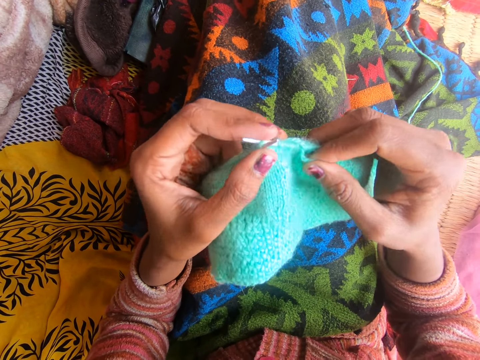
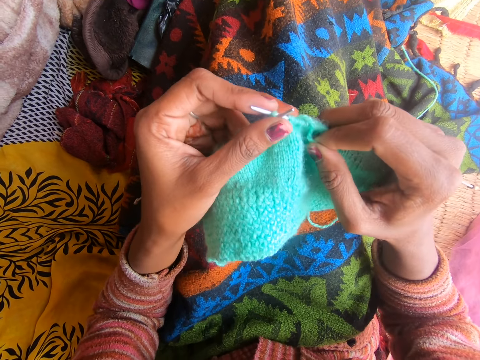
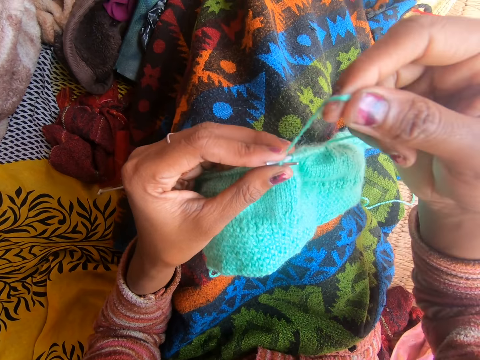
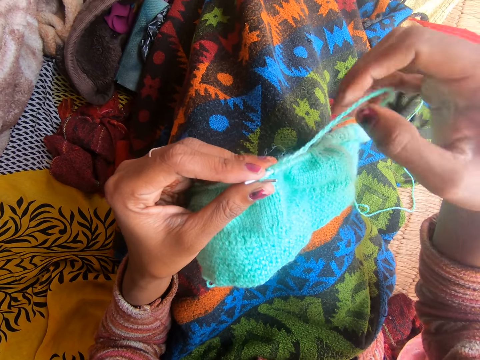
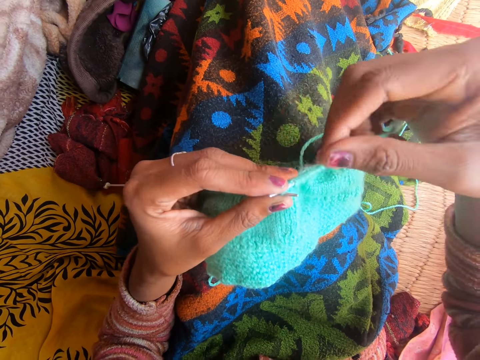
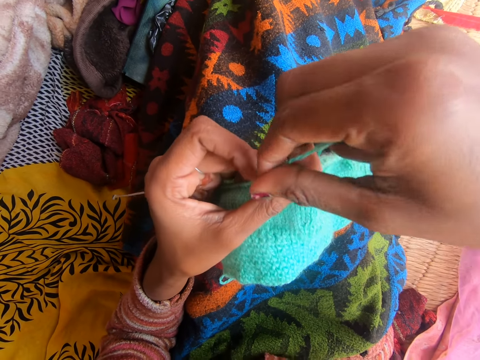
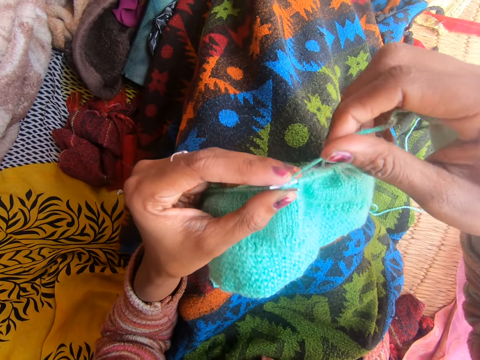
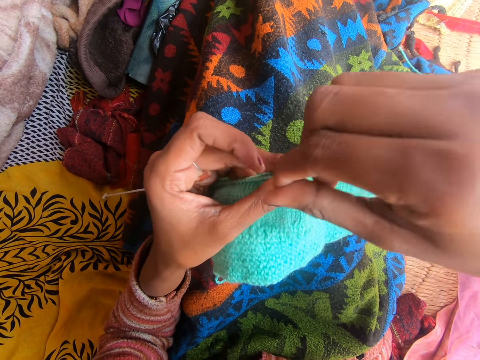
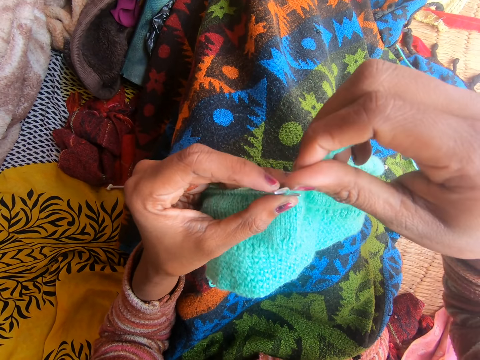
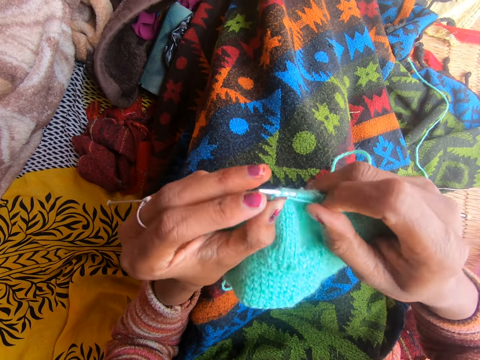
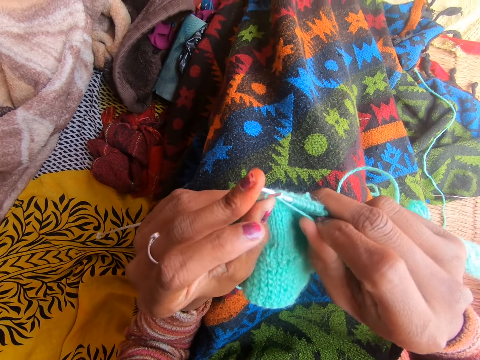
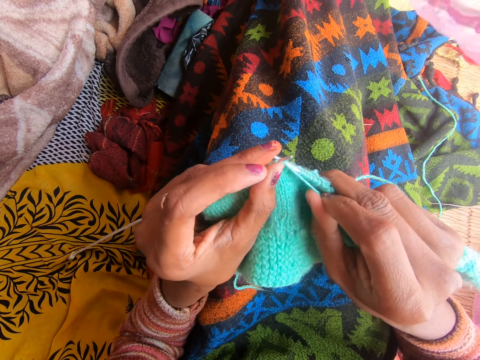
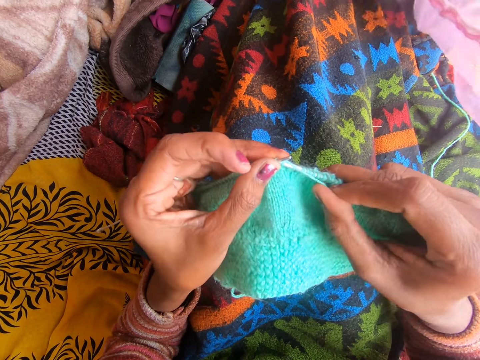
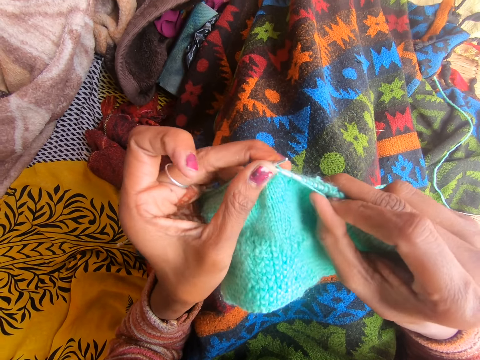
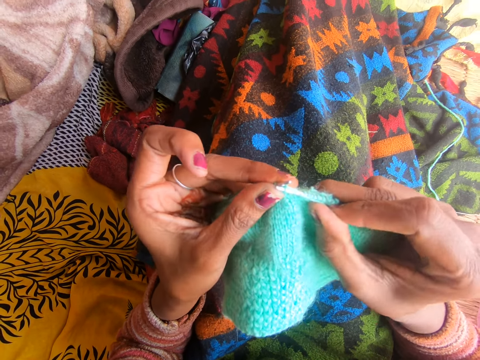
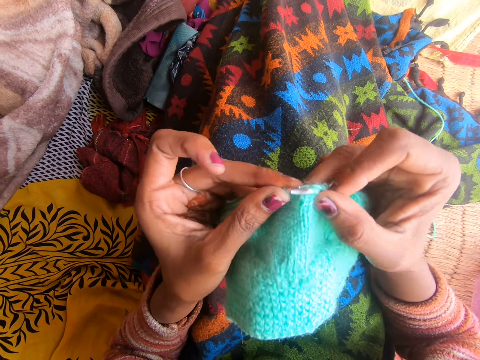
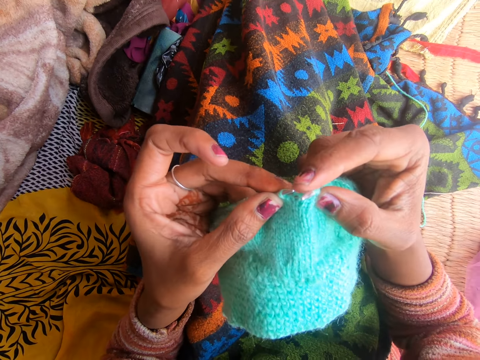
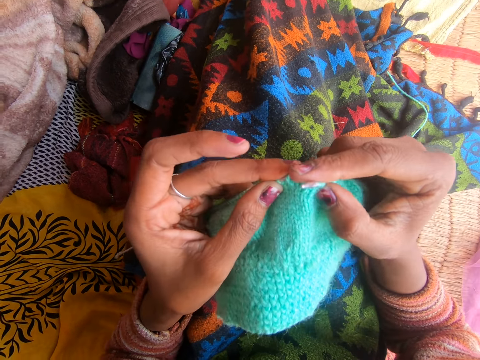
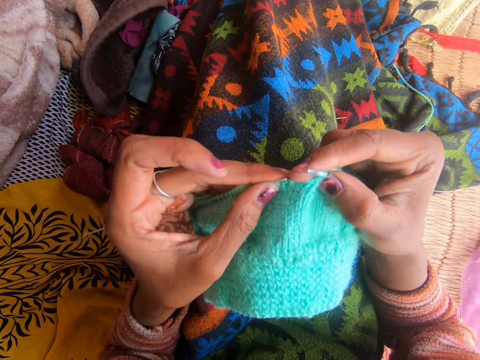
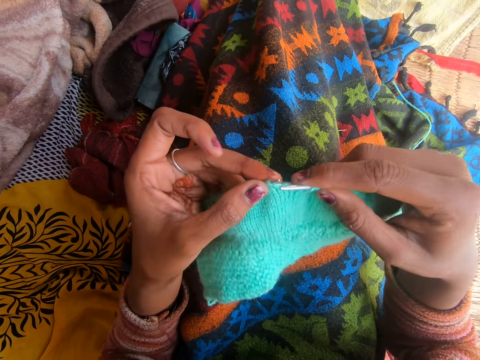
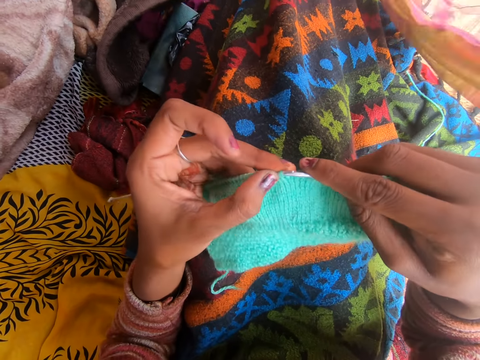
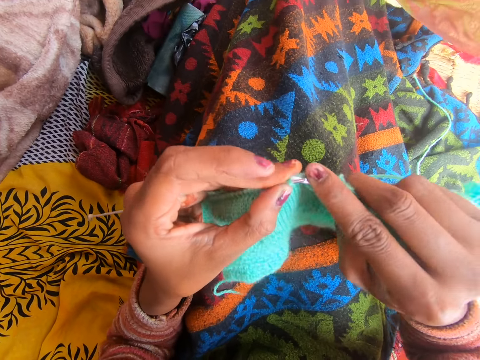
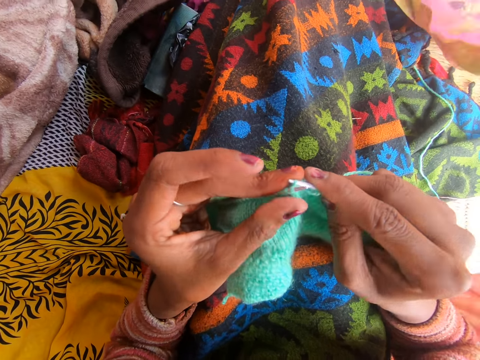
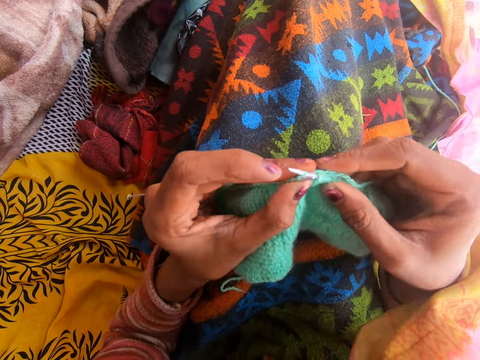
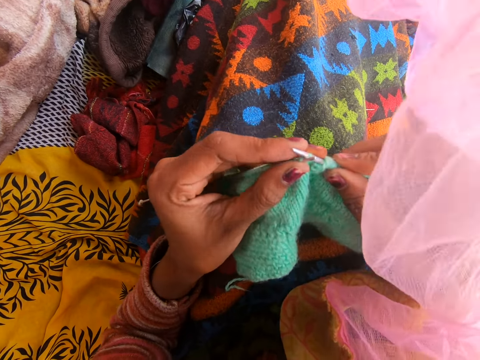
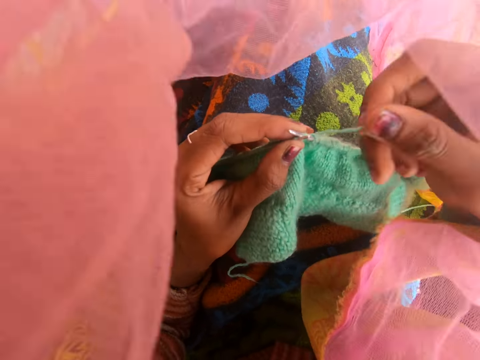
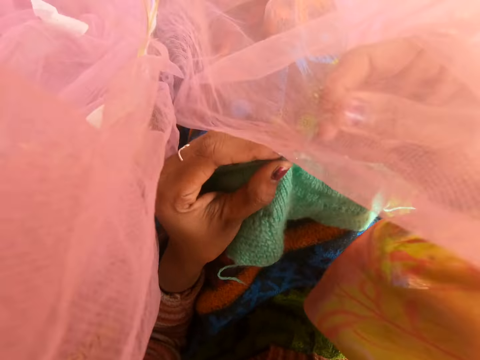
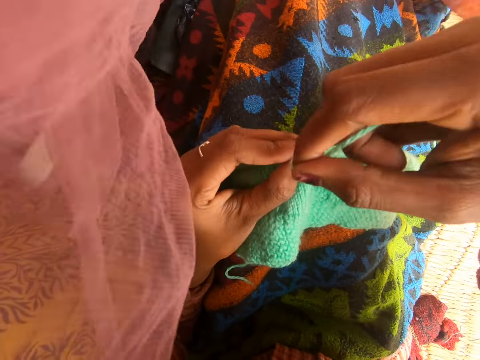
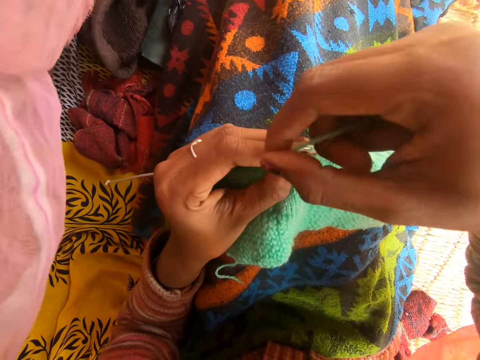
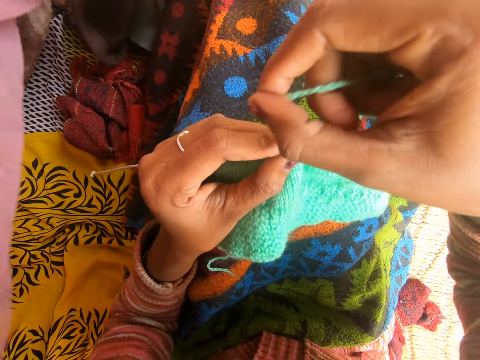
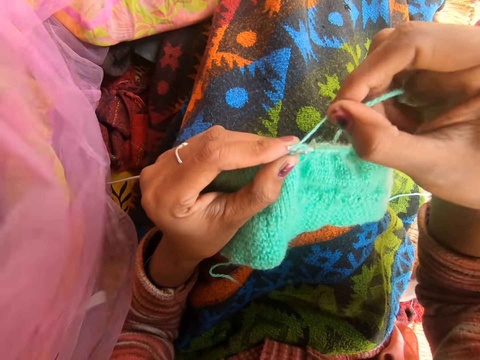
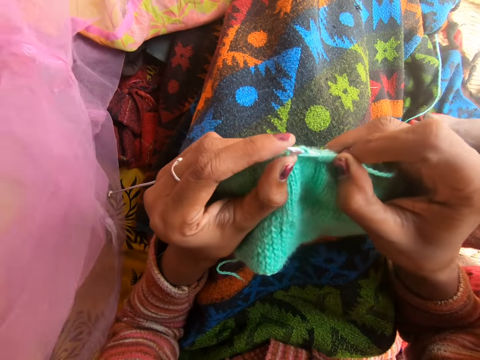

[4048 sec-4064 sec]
The camera wearer converses. A person talks to the camera wearer. The camera wearer talks to the person. The person puts the pink curtain on the camera wearer. The camera wearer talks with people in the background. The person removes the pink curtain from the camera wearer.

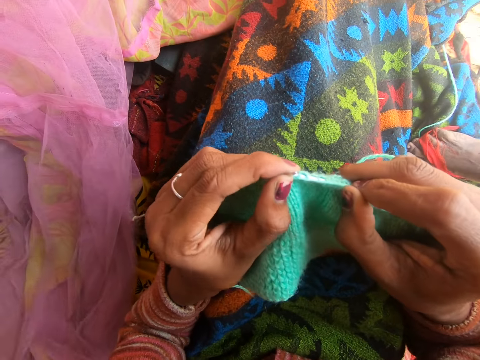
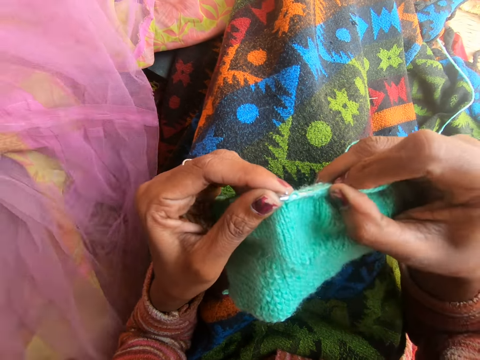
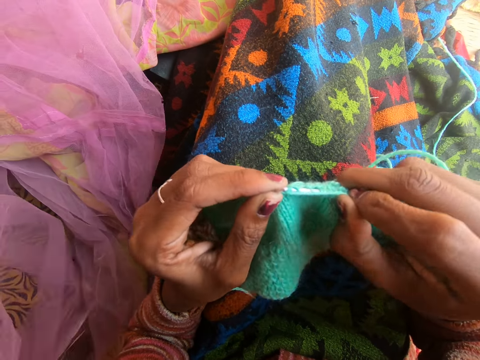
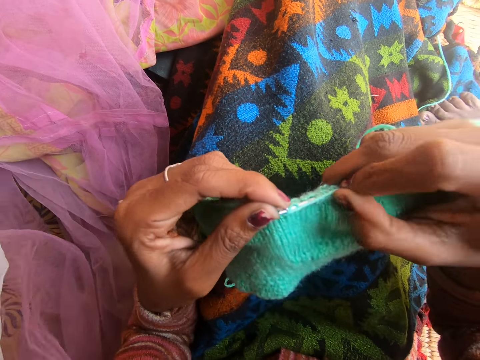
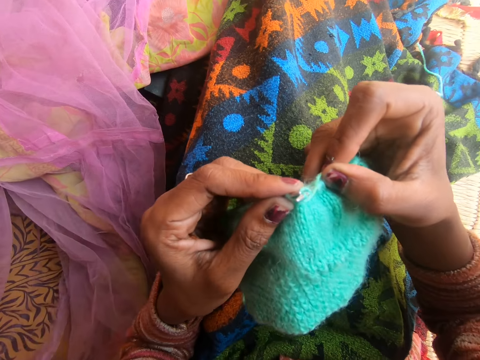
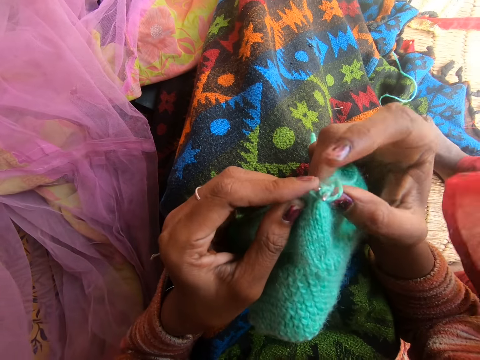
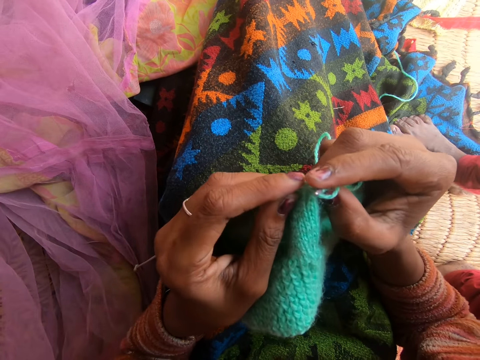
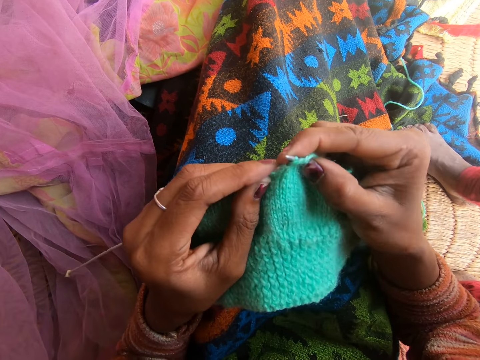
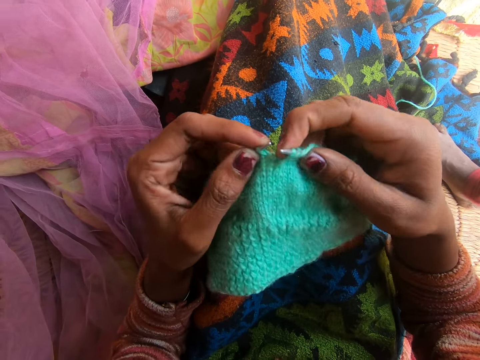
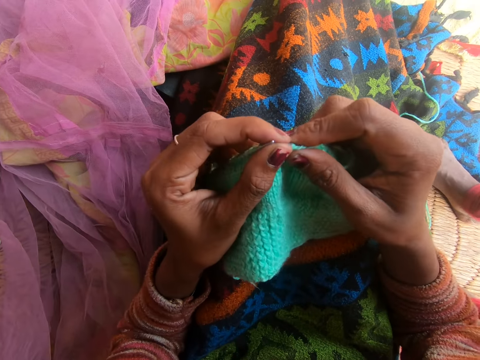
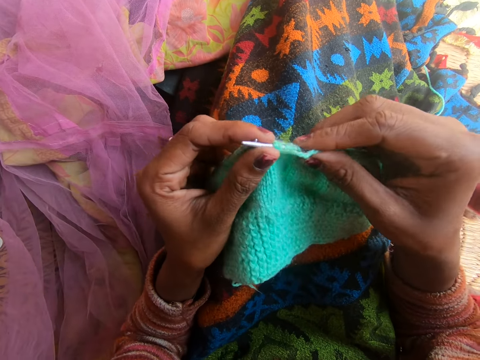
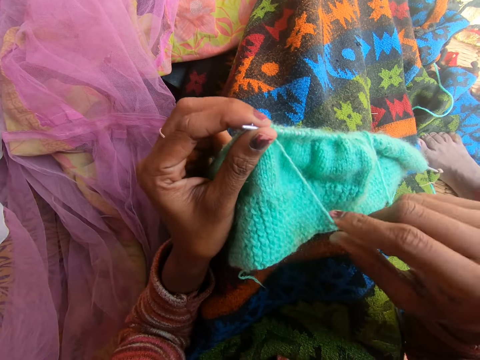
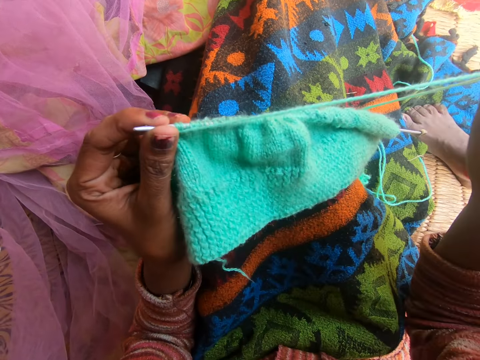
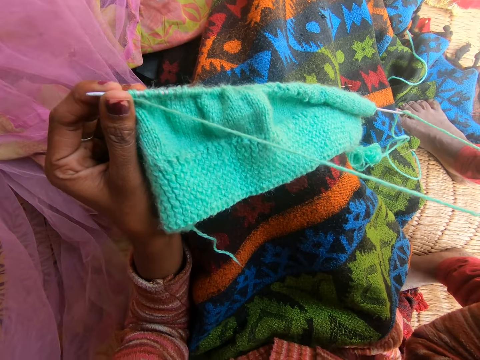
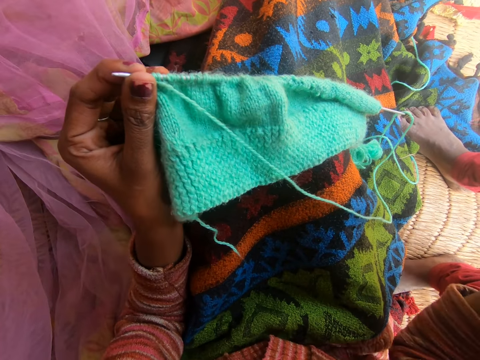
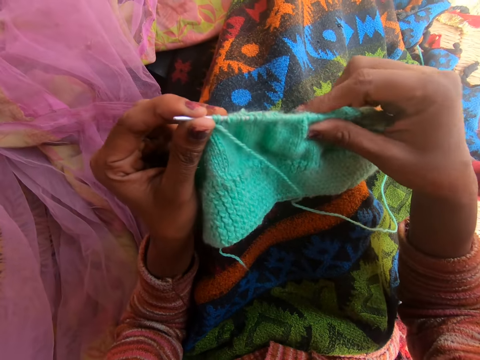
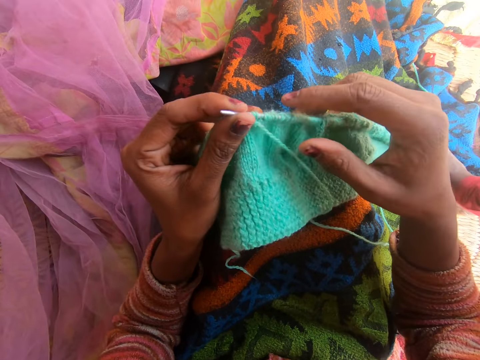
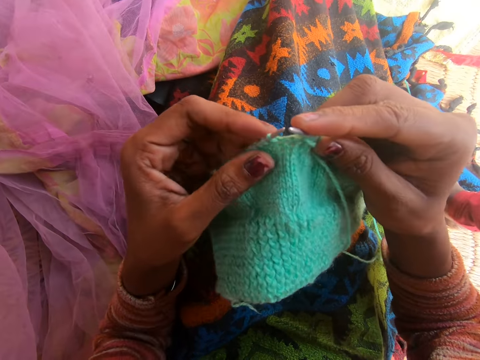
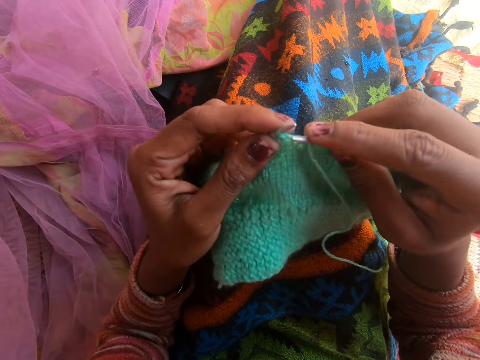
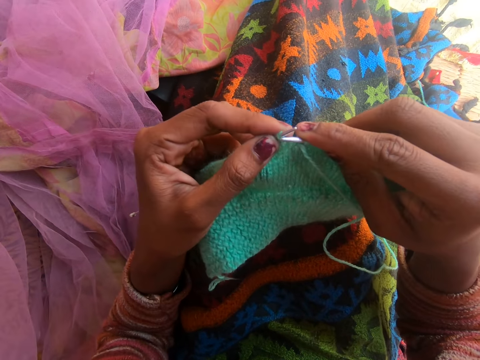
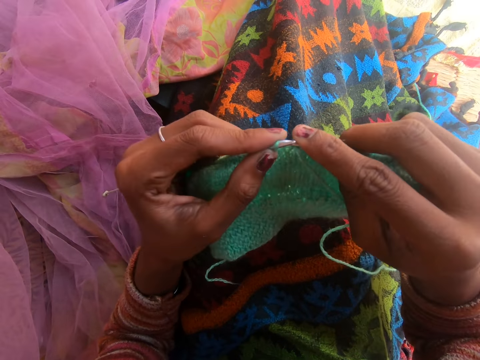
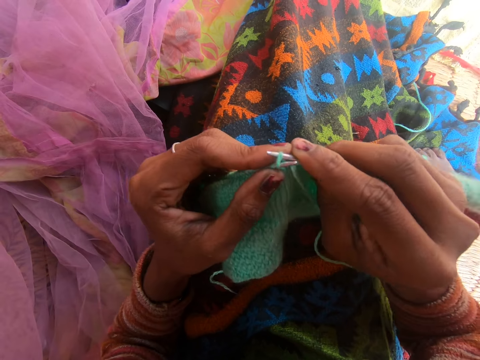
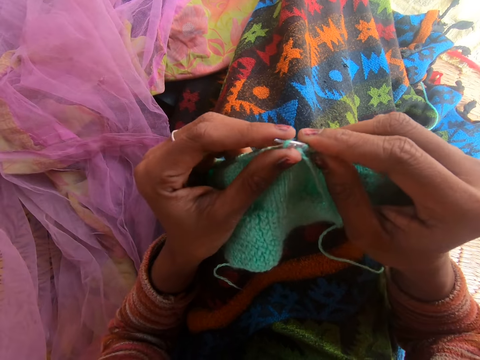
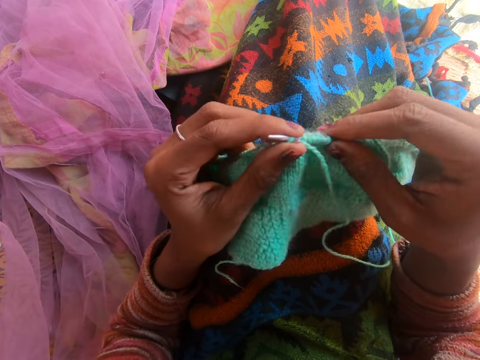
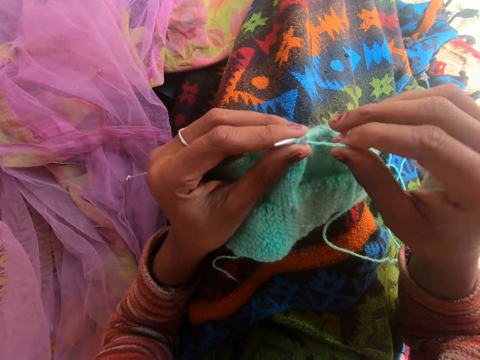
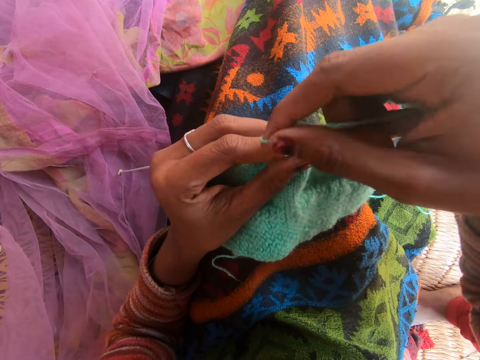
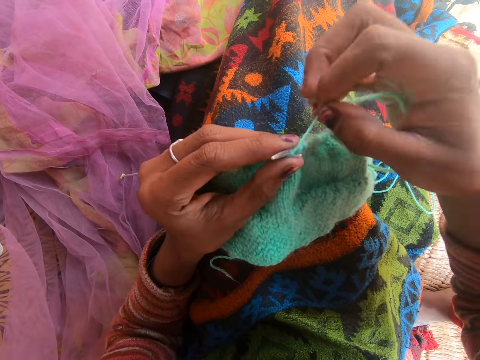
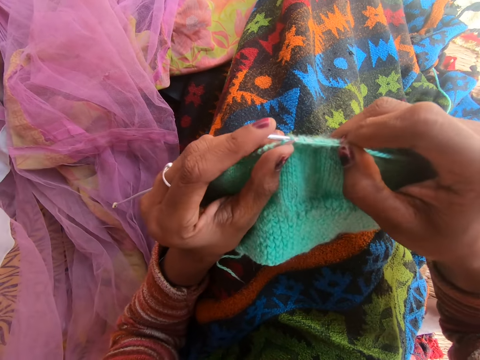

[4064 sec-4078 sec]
A person moves her leg. The camera wearer straightens the fabric. They pull a thread in the fabric. They knit the fabric with the knitting needle.
